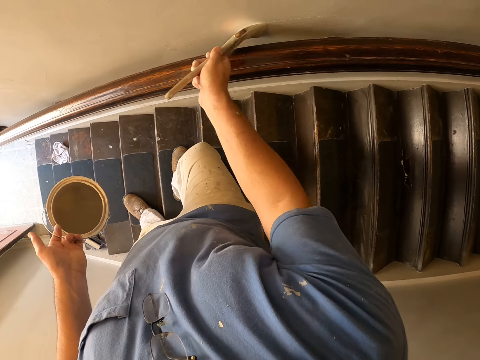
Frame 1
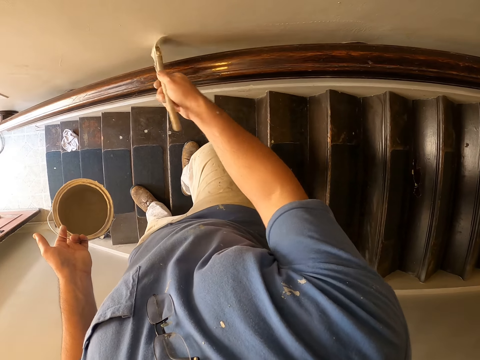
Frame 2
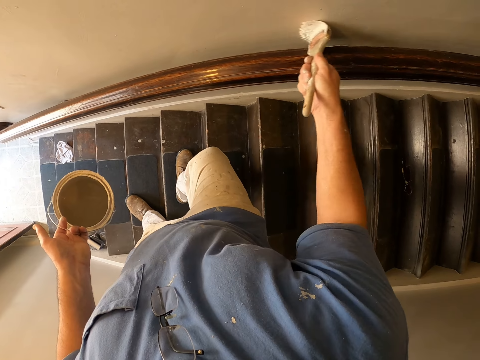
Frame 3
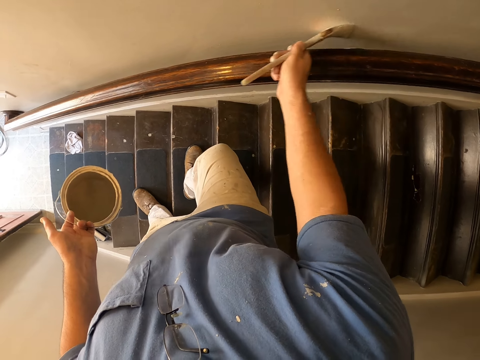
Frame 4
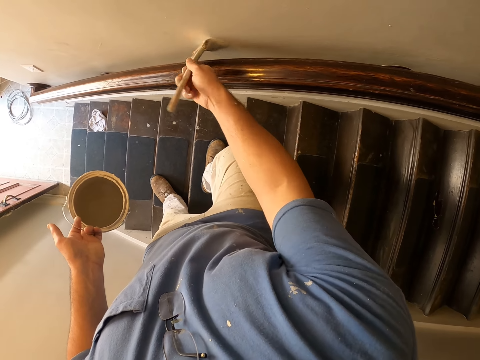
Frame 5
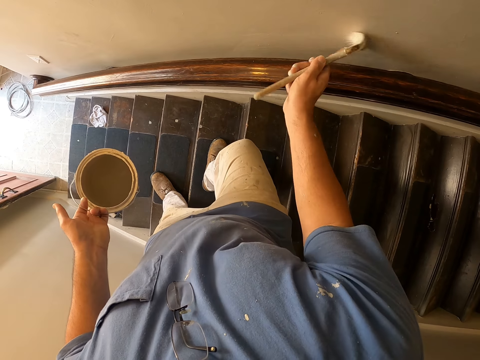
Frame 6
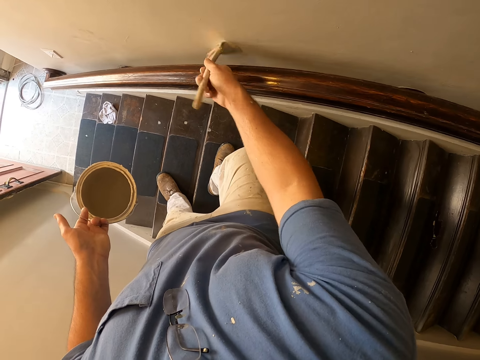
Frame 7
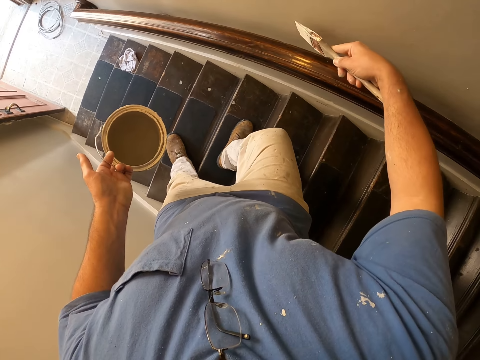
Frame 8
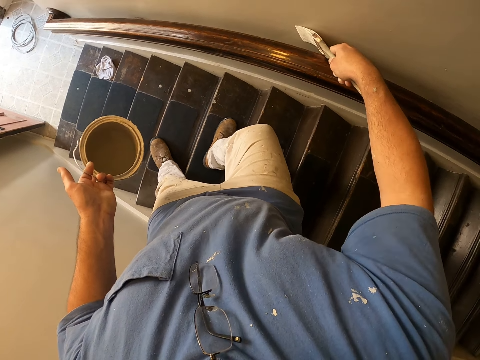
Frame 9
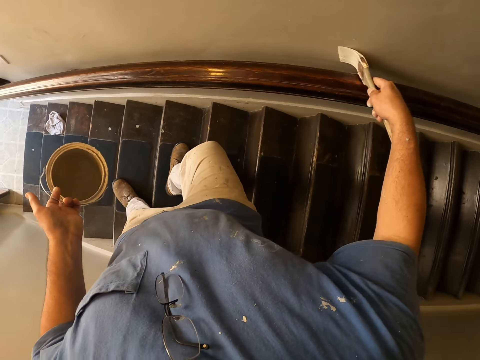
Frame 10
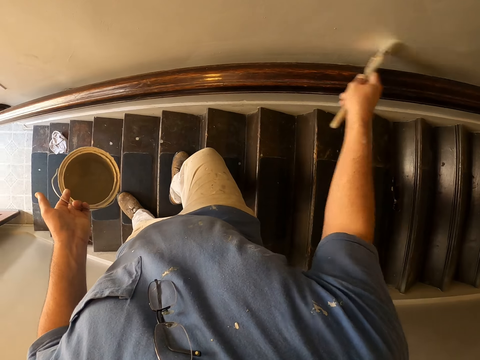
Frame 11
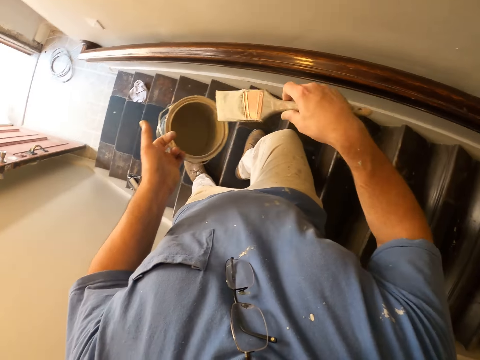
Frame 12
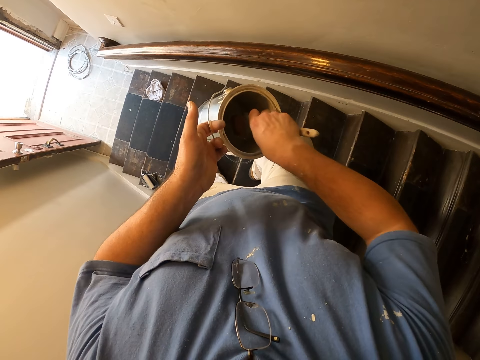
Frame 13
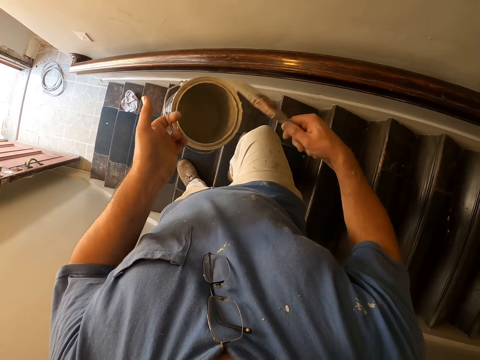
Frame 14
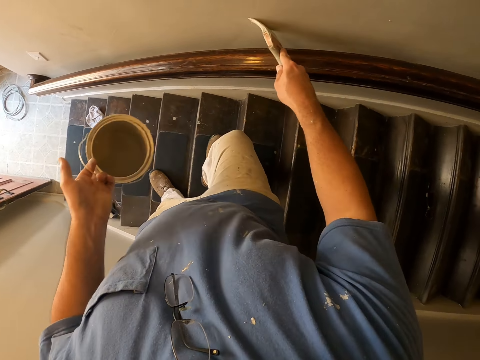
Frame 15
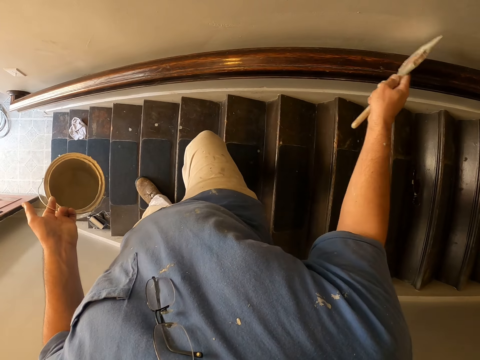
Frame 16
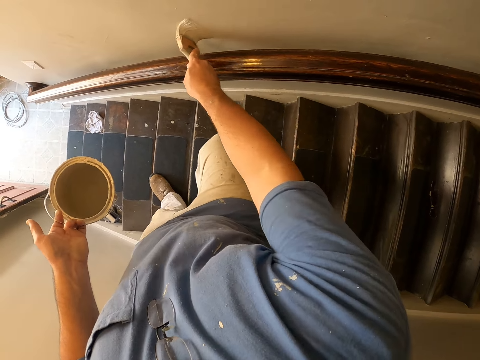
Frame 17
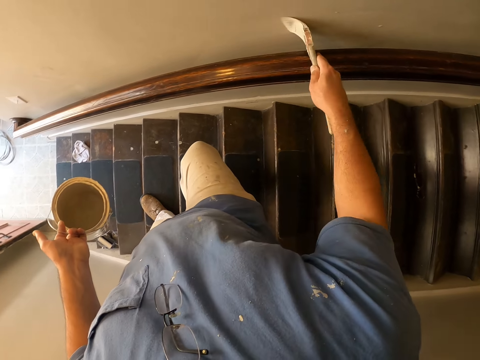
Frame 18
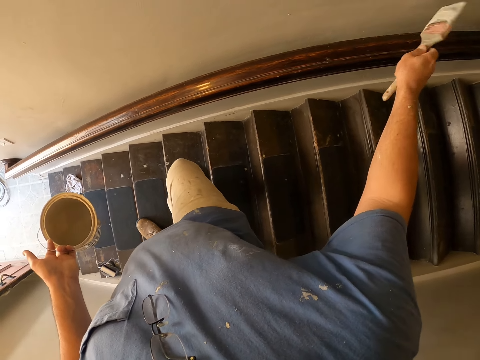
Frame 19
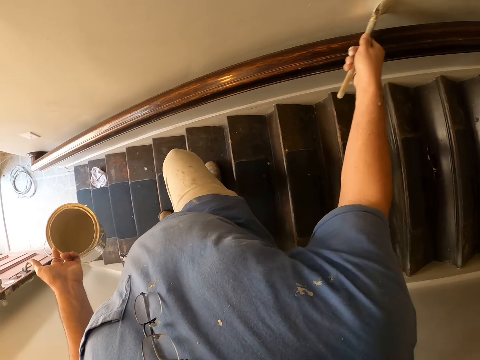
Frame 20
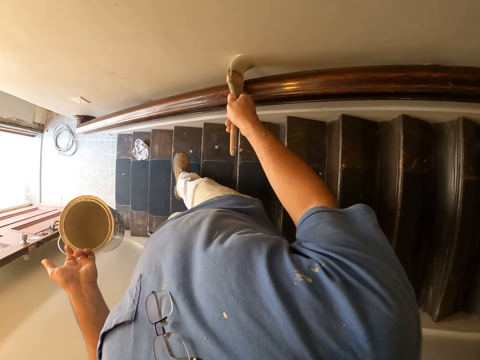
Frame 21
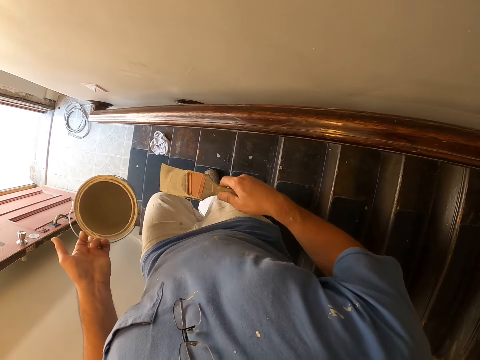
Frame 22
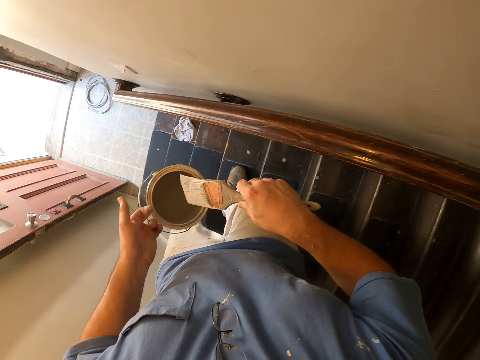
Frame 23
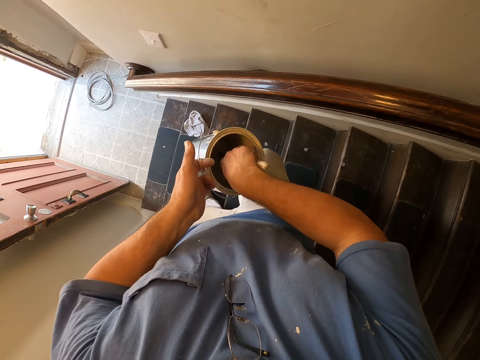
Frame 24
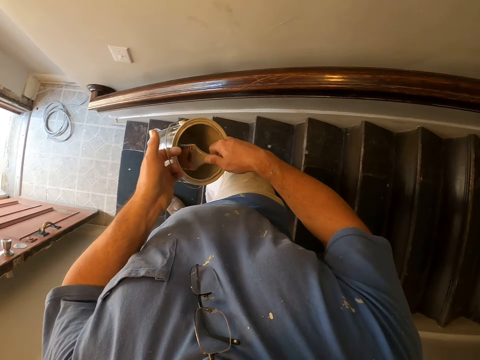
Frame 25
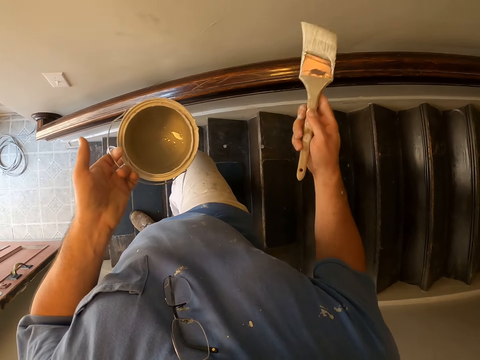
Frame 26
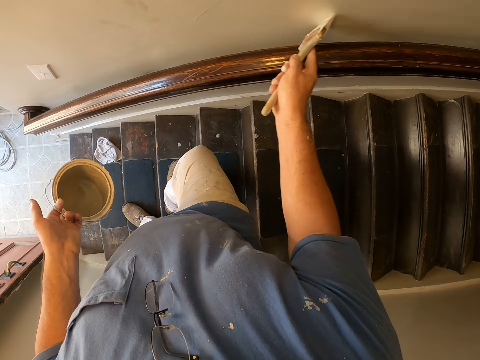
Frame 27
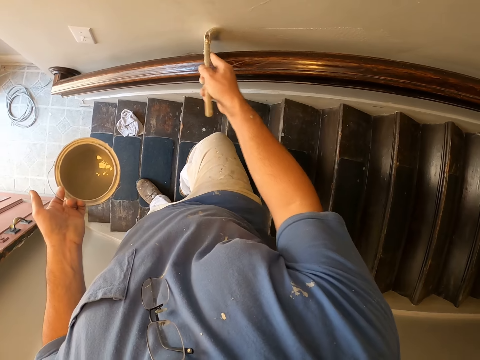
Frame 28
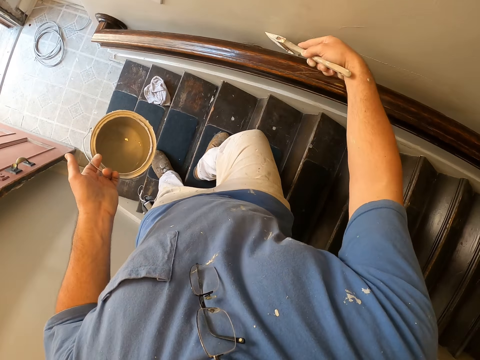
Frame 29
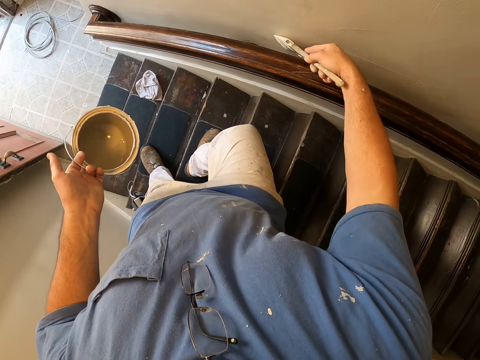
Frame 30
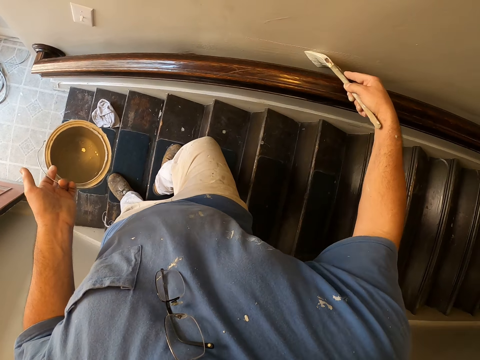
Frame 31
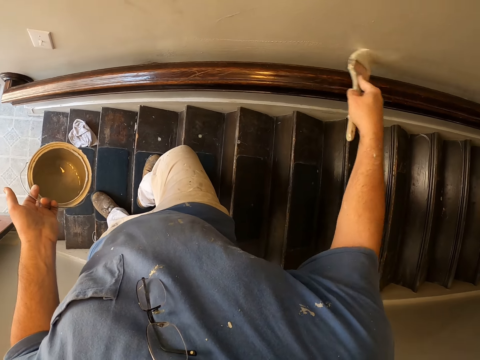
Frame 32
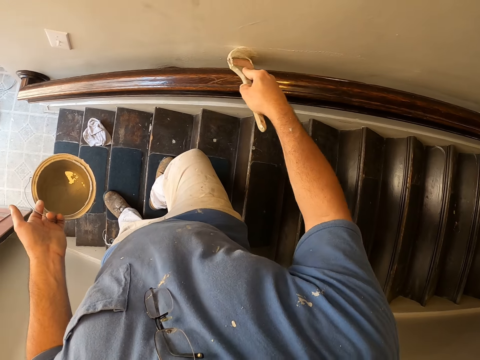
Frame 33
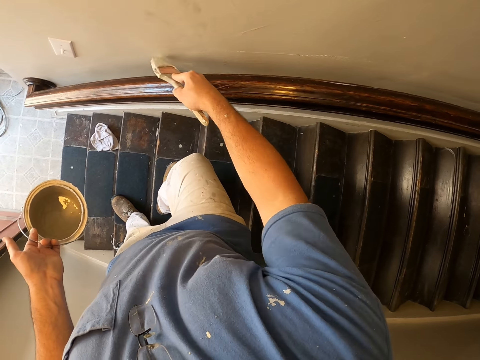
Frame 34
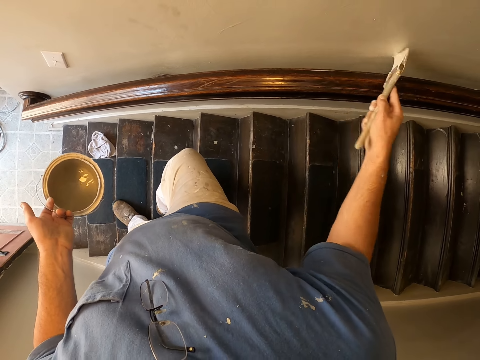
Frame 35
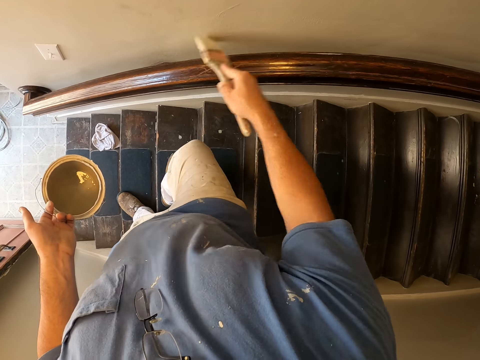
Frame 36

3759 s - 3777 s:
The camera wearer dips the paint brush into the paint bucket again. They remove the brush from the paint. They continue painting the wall near the stairs railing with the paint brush. They dip the paint brush into the paint bucket again. They continue painting the wall near the stairs railing with the paint brush. They remove the brush from the paint.

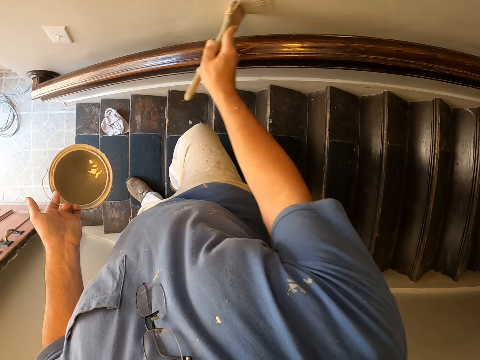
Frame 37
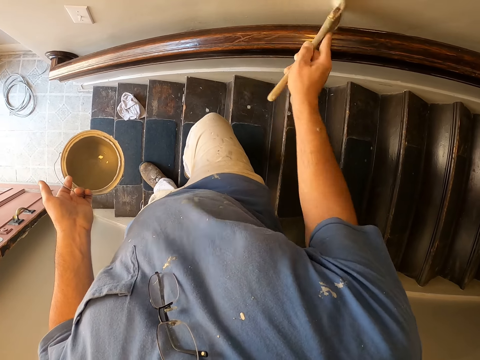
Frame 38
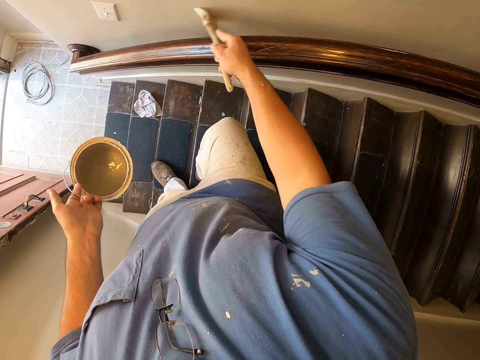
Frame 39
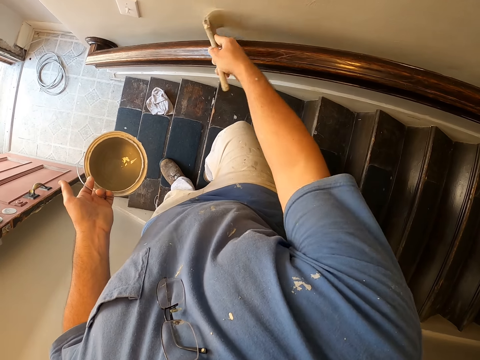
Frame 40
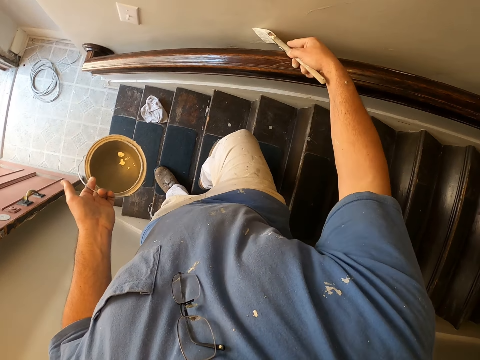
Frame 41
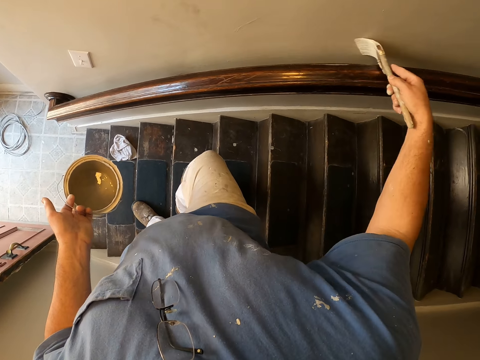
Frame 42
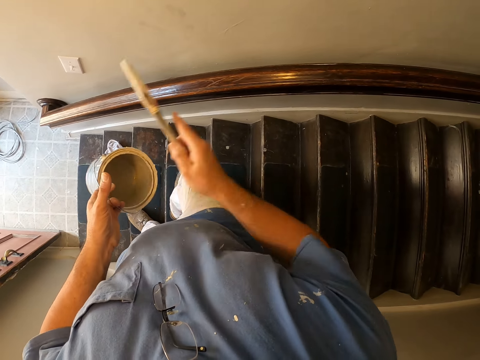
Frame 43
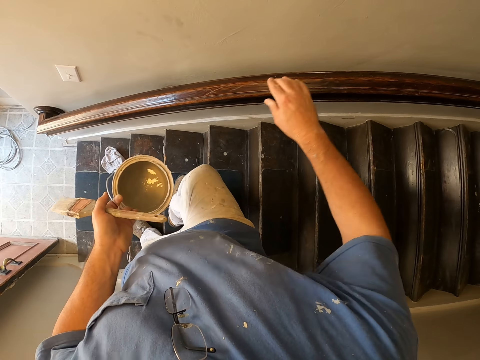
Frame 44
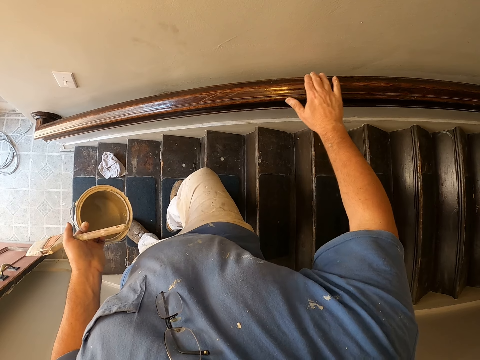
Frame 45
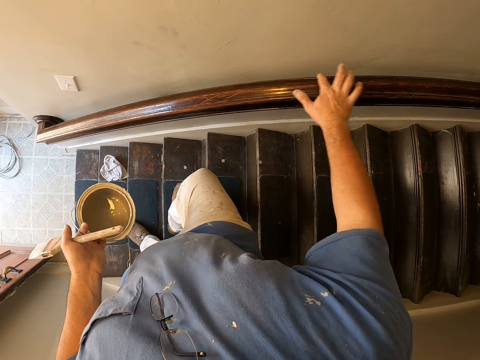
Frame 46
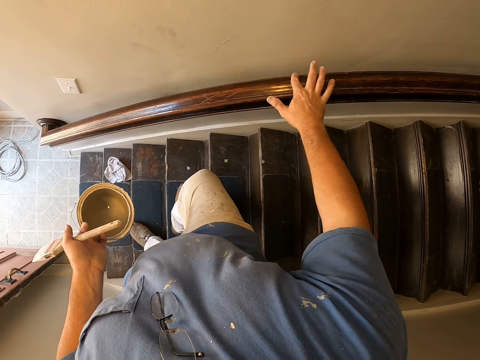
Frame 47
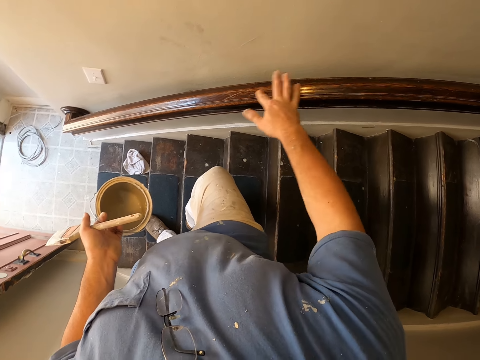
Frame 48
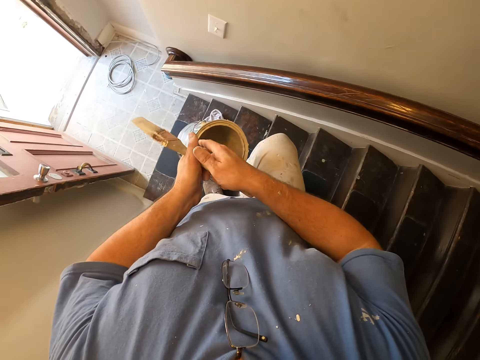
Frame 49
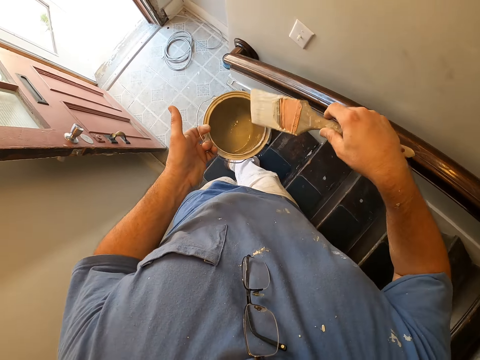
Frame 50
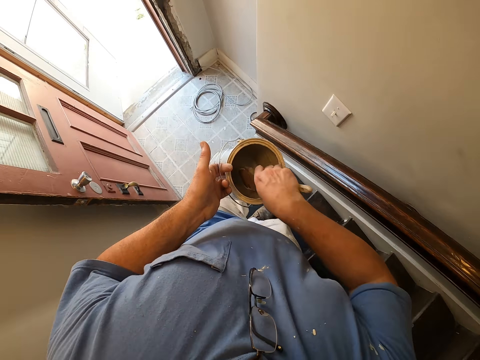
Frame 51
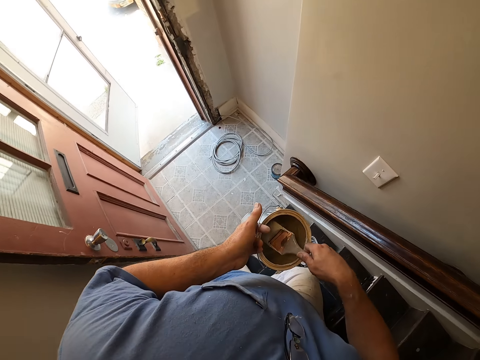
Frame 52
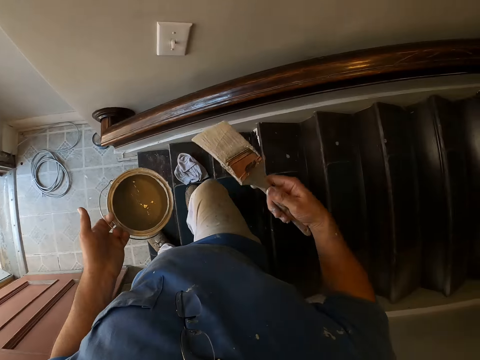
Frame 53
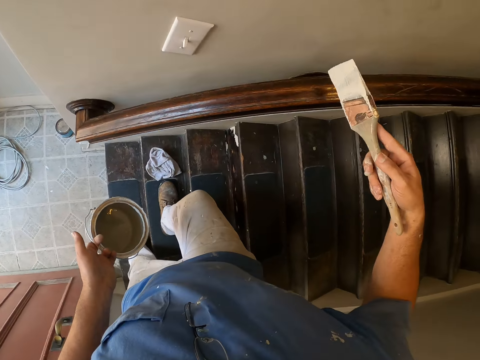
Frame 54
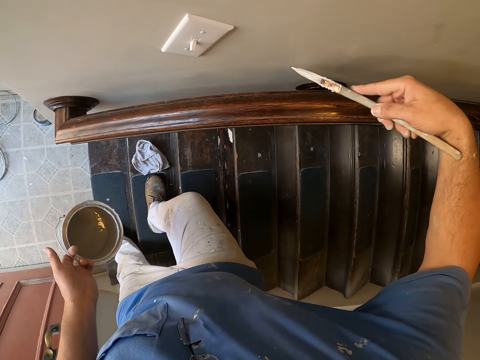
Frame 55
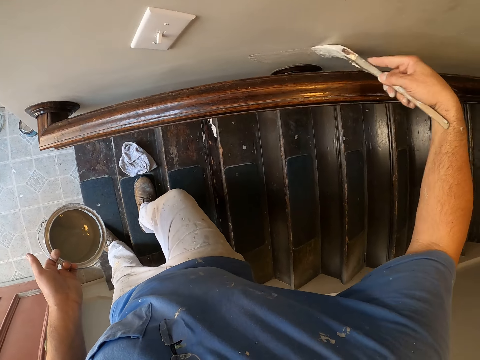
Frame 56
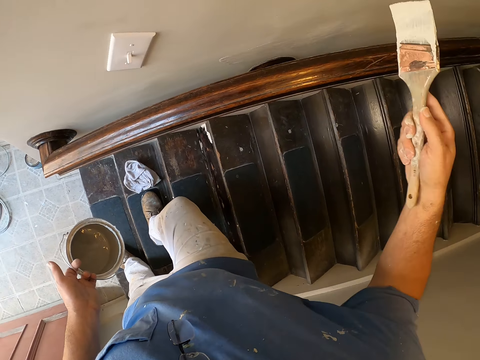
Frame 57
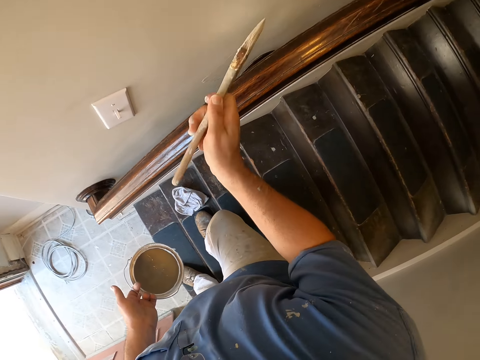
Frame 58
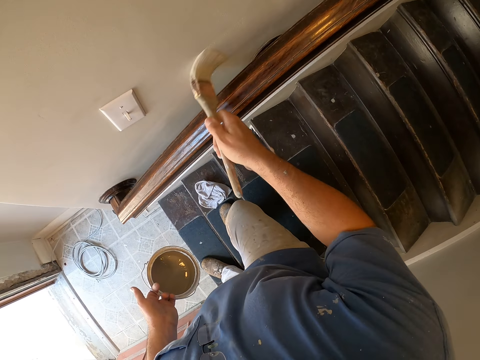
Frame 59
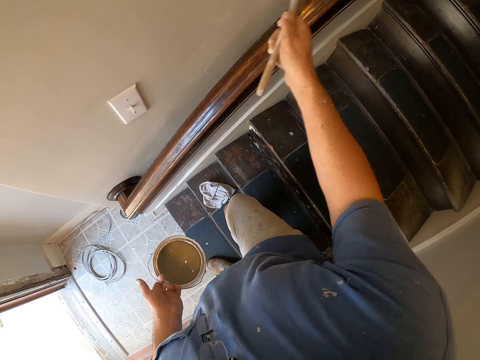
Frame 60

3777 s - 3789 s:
The camera wearer touches the stairs railing with his right hand. He holds a brush with the left hand and rubs the wall with a finger. He dips the paint brush into the paint bucket again. He holds the brush with the right hand. He removes the brush from the paint. He continues painting the wall near the stairs railing with the paint brush.
